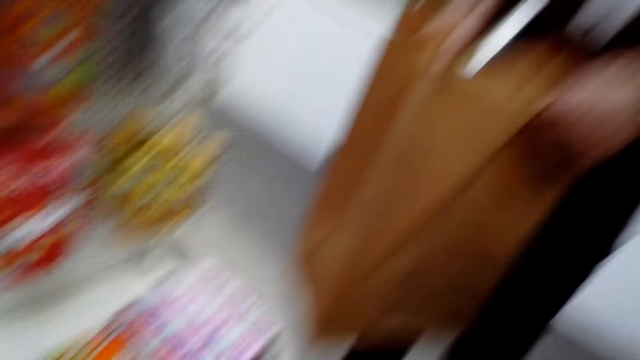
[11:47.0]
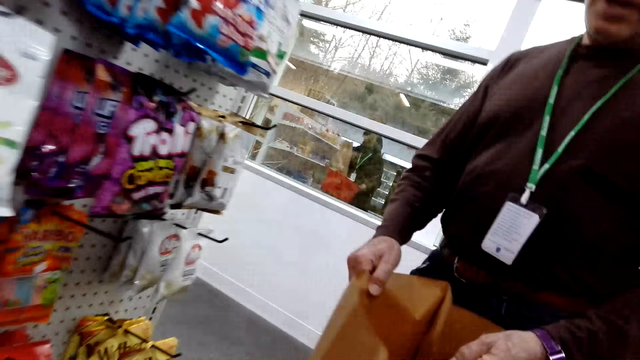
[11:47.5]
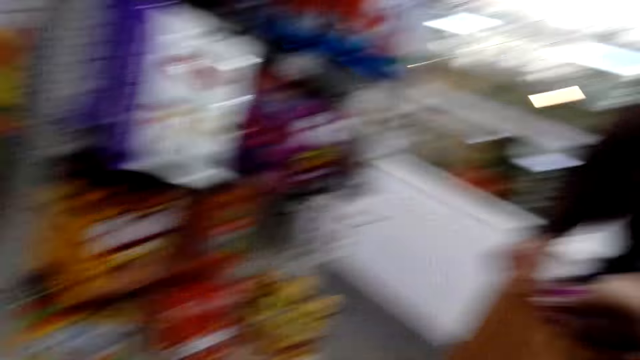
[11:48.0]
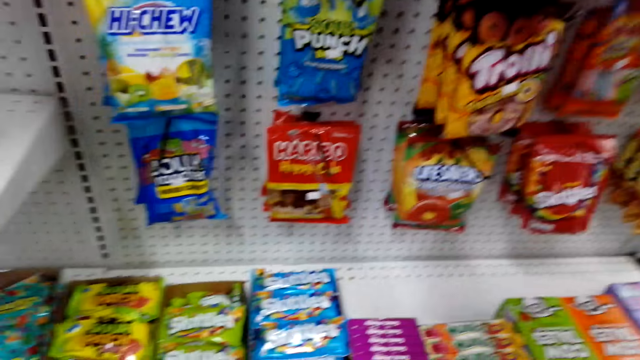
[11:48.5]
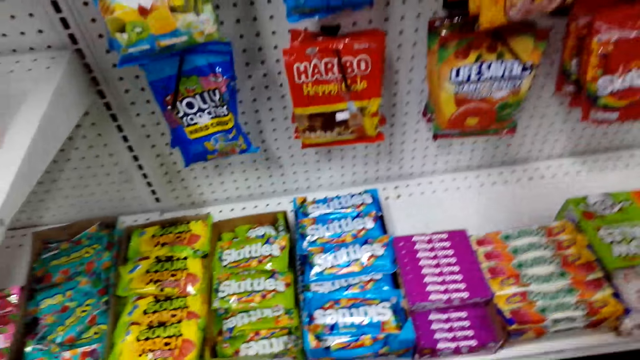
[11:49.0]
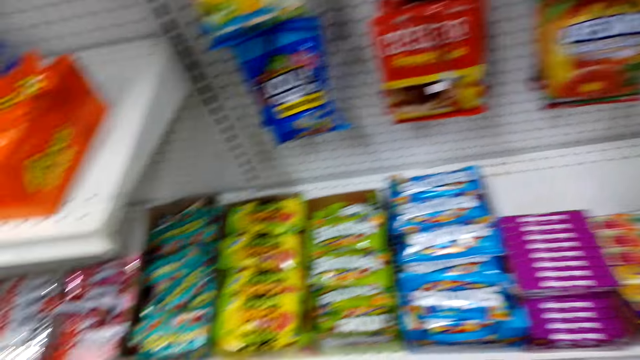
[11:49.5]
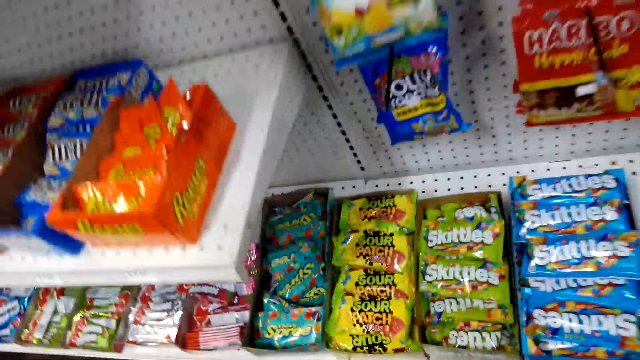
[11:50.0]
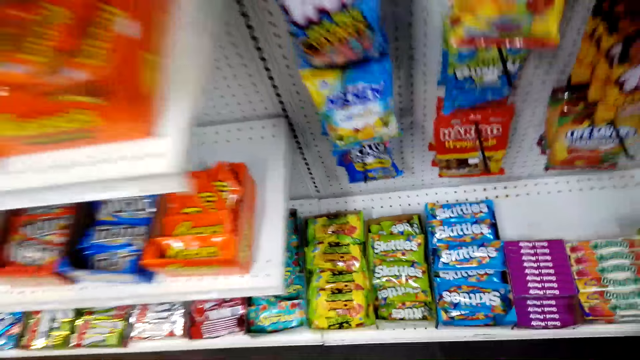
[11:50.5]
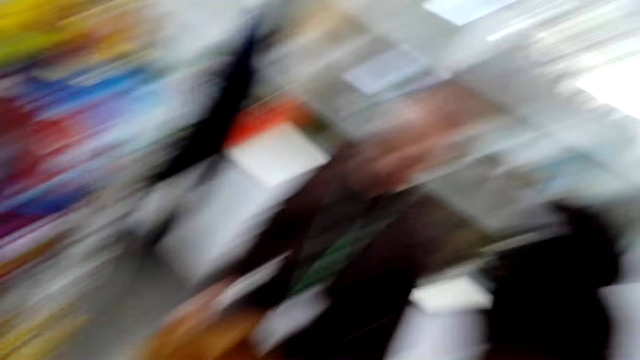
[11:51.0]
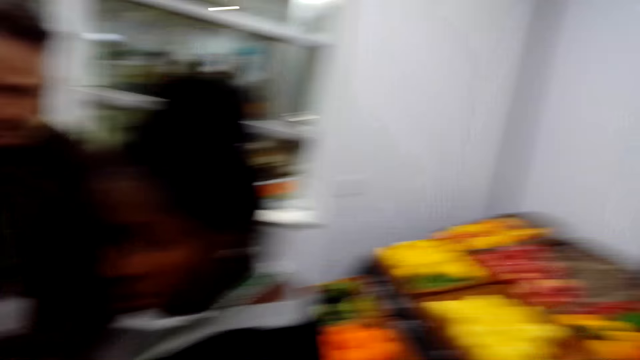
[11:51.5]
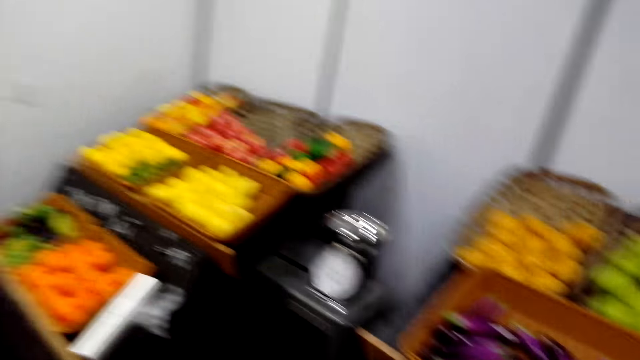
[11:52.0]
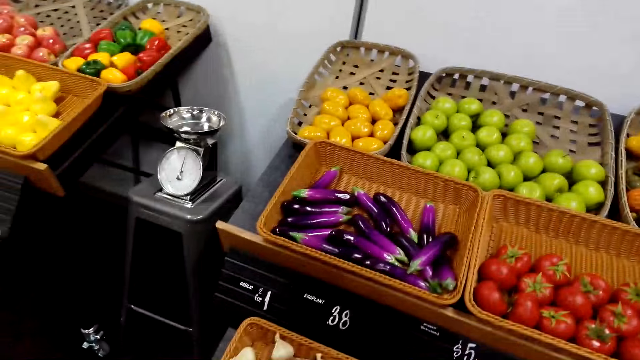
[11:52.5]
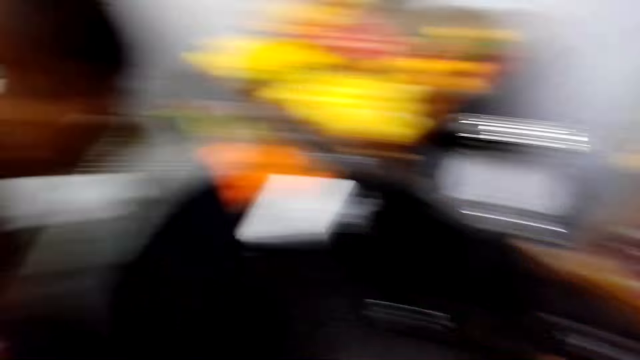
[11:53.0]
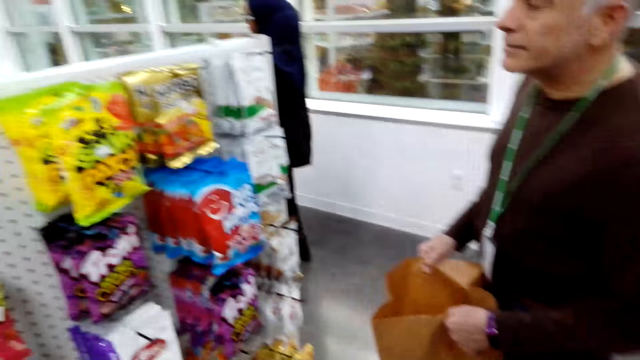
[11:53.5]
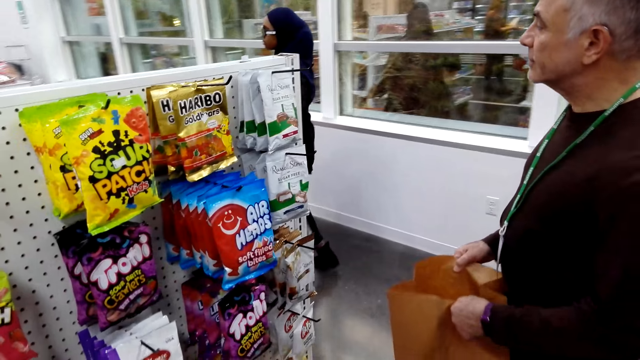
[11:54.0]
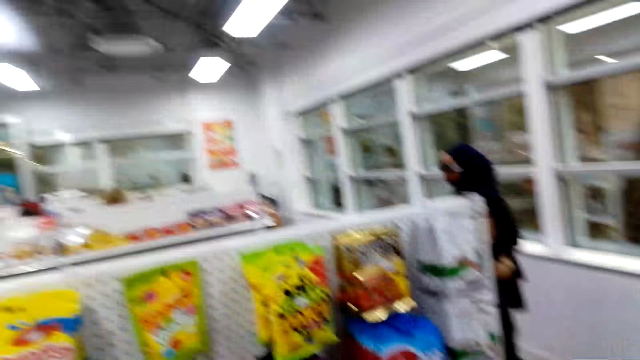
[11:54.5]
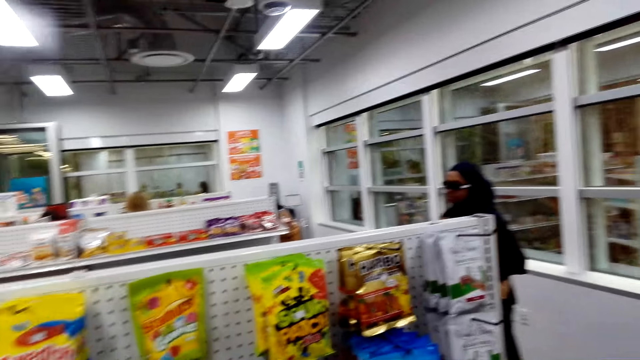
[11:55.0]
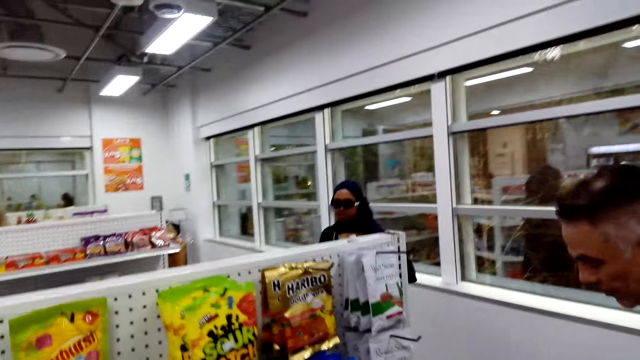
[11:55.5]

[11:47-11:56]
The camera wearer picks up another item. They drop the sweets in the shopping bag. A person walks around the supermarket. The camera wearer turns around.

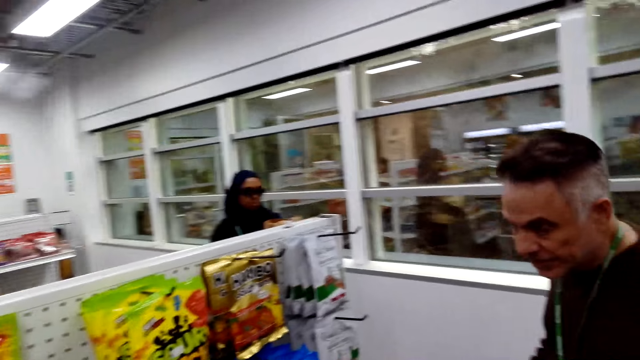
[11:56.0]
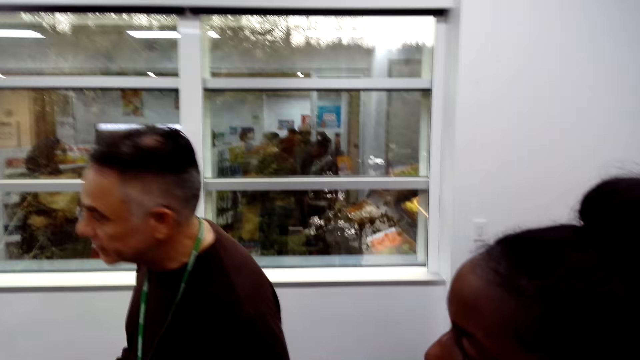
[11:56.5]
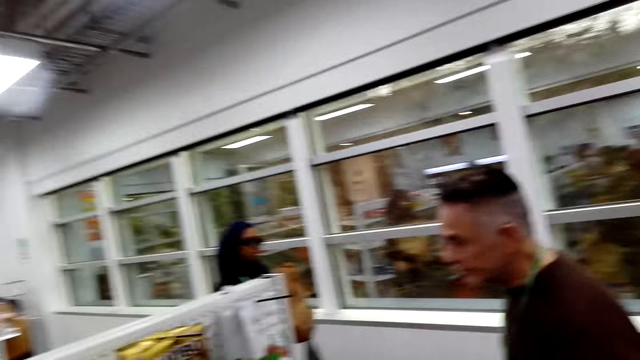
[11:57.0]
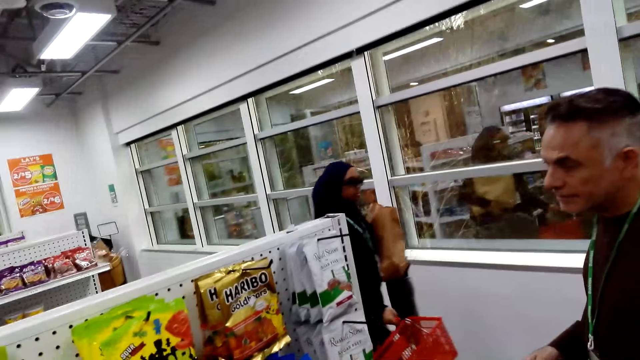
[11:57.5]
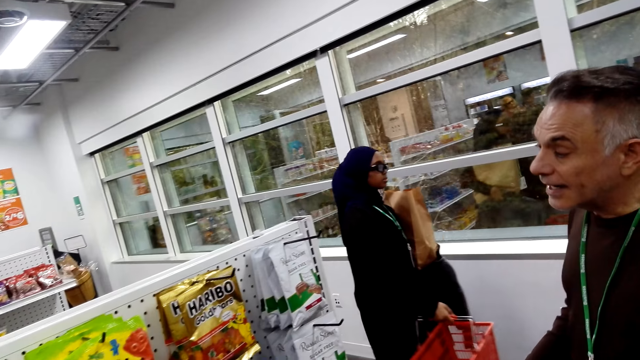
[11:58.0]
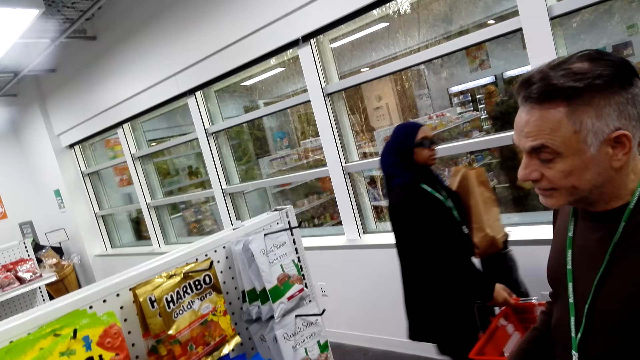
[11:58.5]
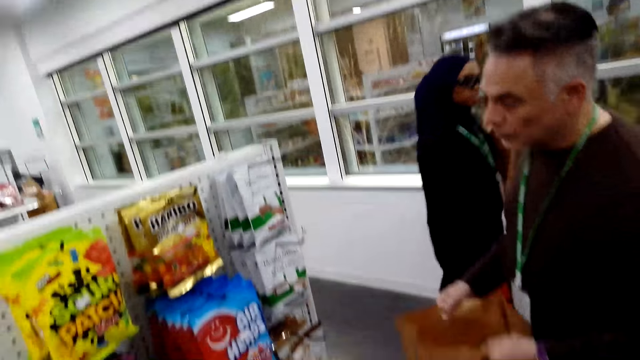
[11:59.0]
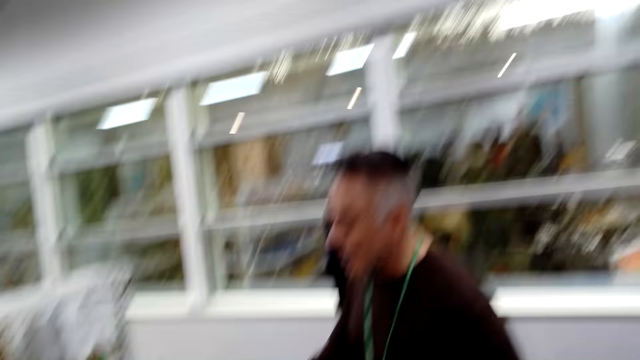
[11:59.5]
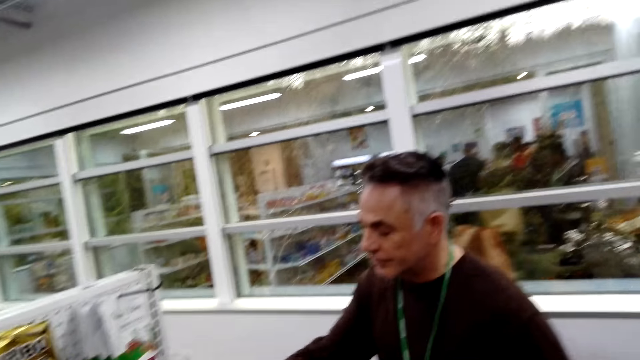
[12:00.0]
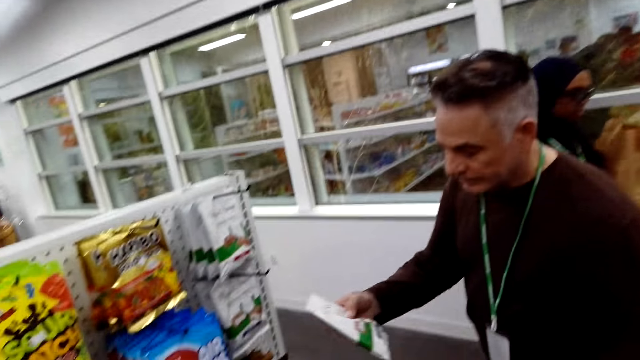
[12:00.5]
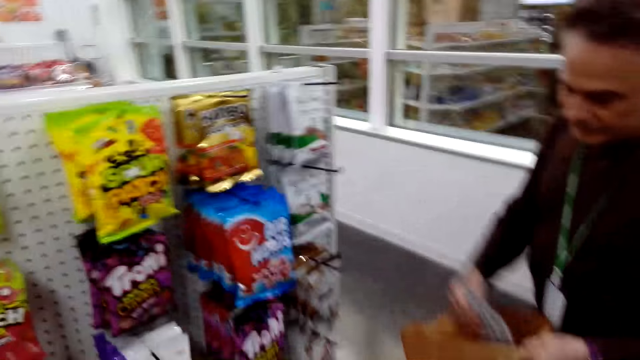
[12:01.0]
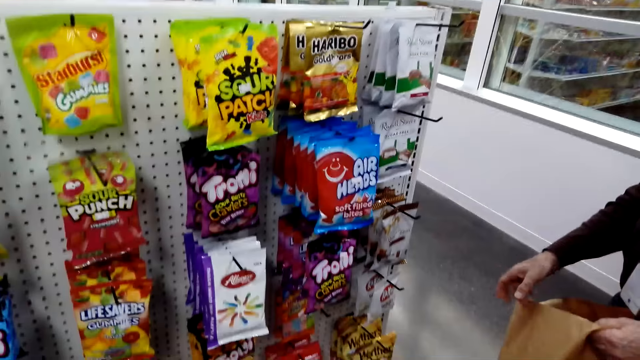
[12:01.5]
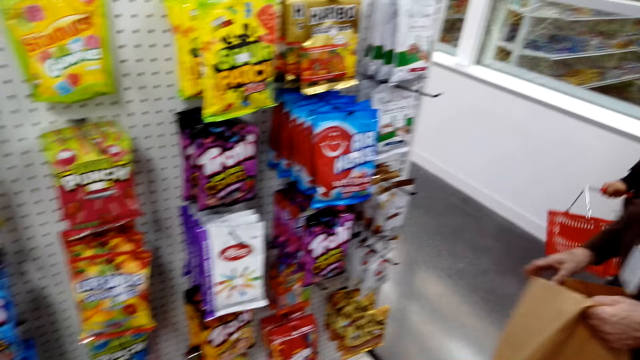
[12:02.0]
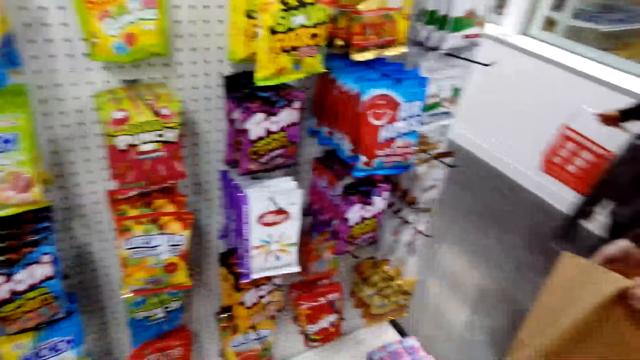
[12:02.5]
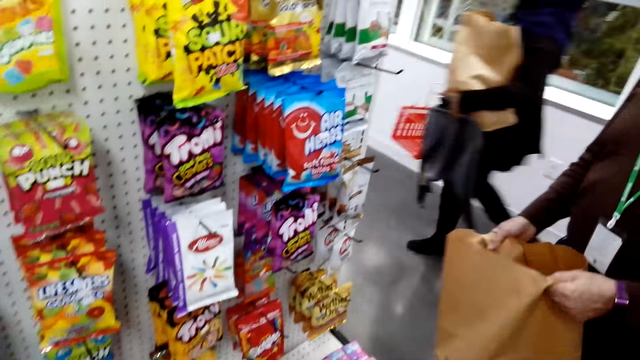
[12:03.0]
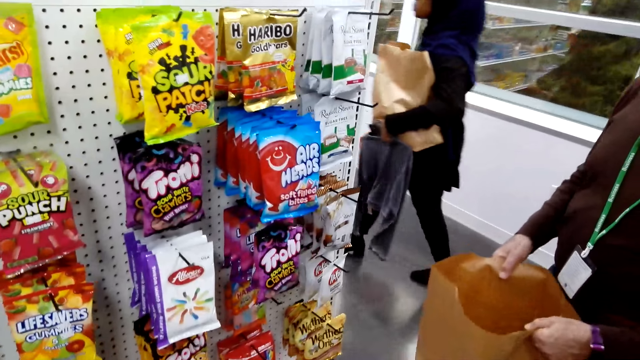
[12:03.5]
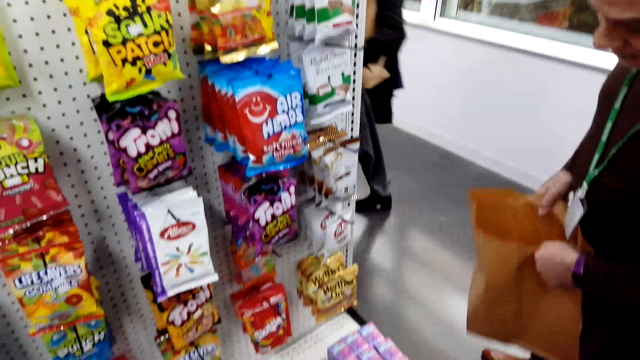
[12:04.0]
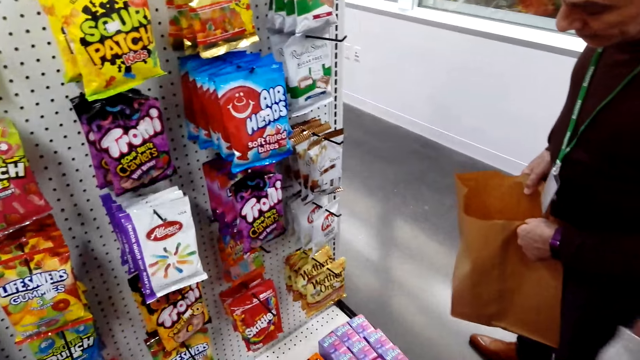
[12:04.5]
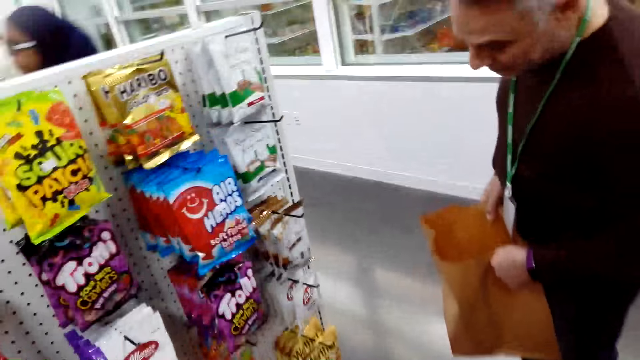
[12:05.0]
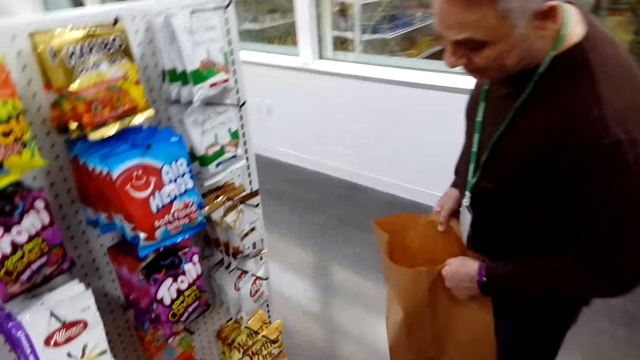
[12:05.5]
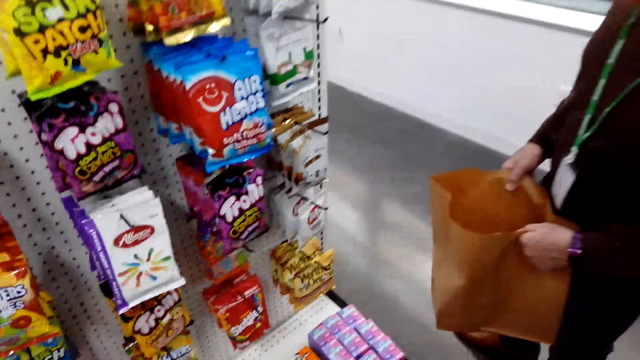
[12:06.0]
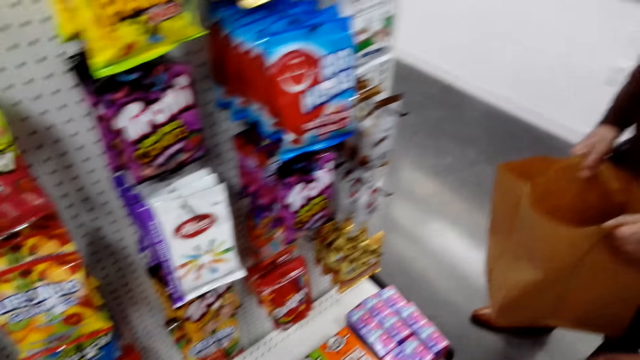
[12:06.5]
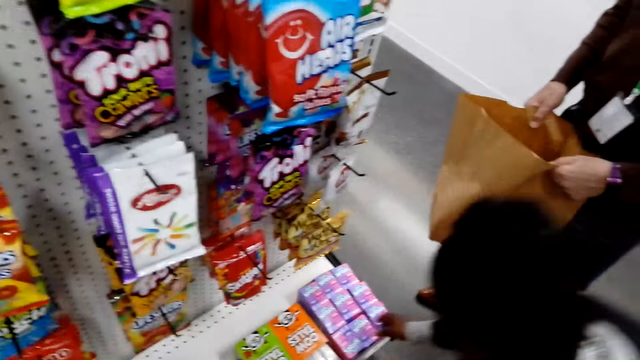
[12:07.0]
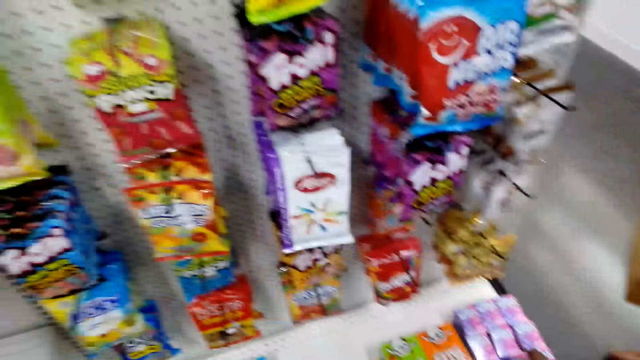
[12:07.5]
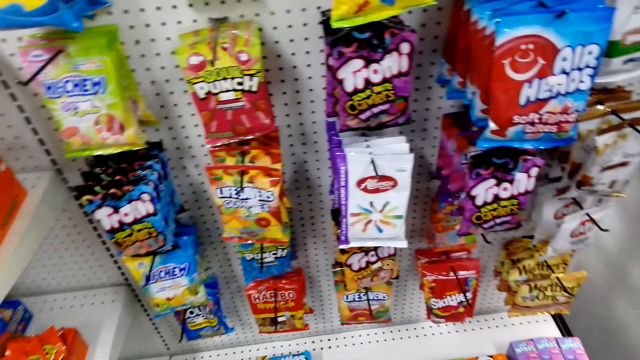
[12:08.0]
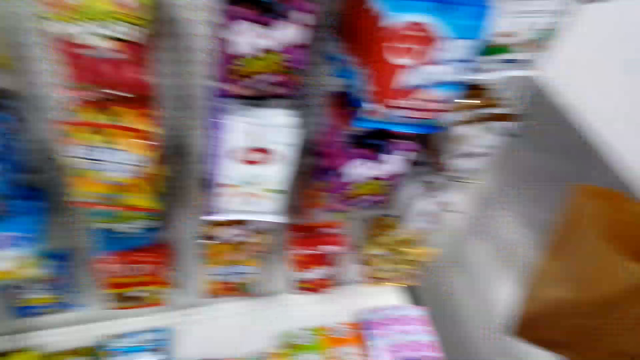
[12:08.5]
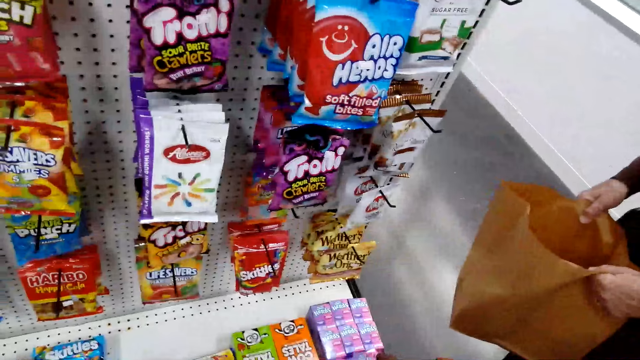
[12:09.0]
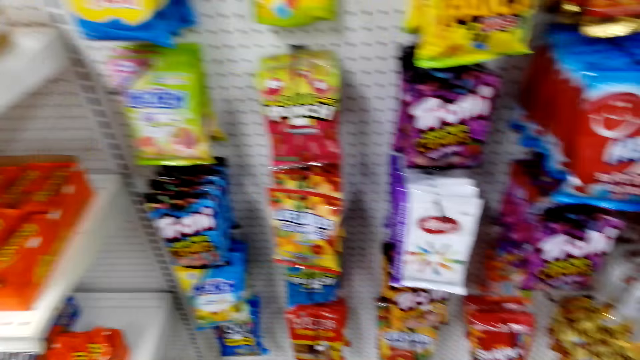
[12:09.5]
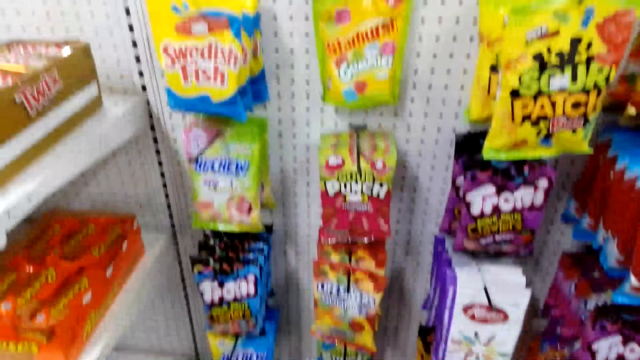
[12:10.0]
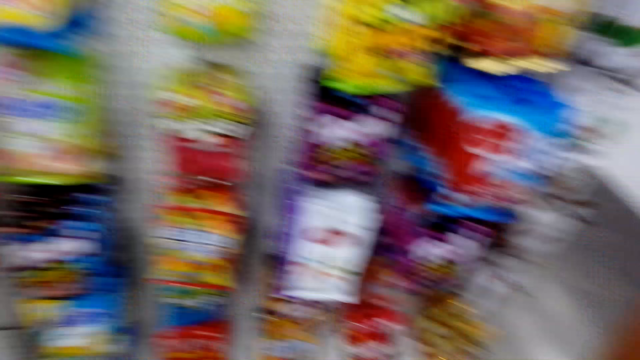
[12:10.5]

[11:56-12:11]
A woman converses. A man puts the item in the bag. A person walks with shopping around the supermarket. Another person selects Cow Tales candies from the shelf. The woman bends down.
